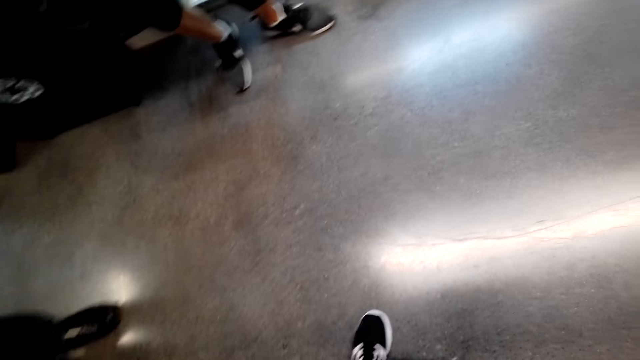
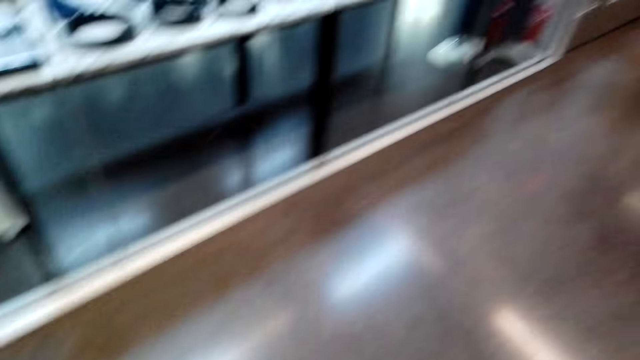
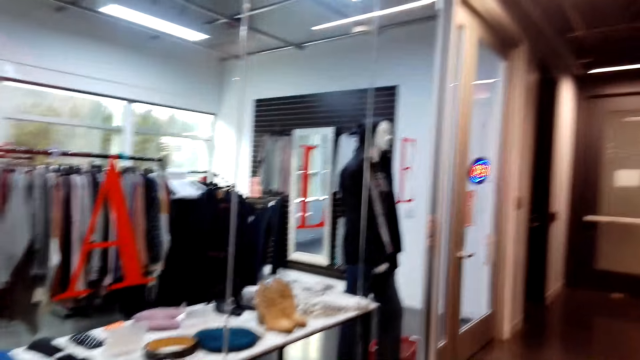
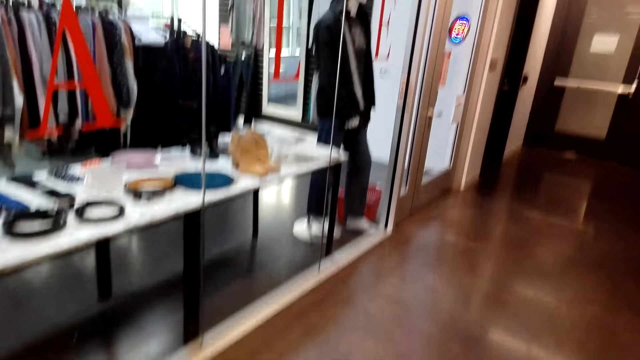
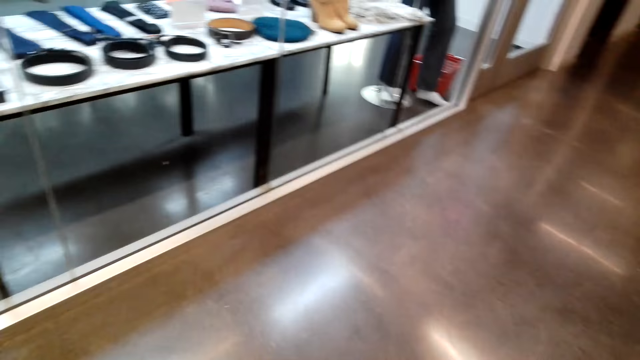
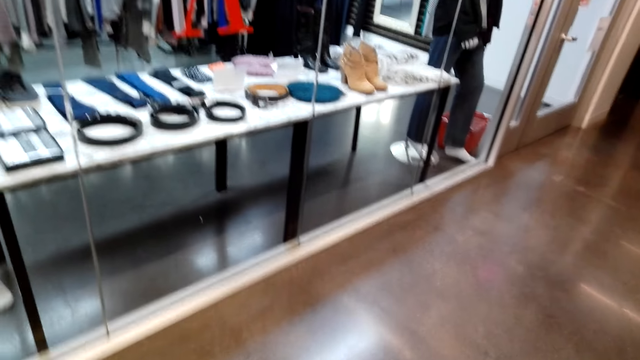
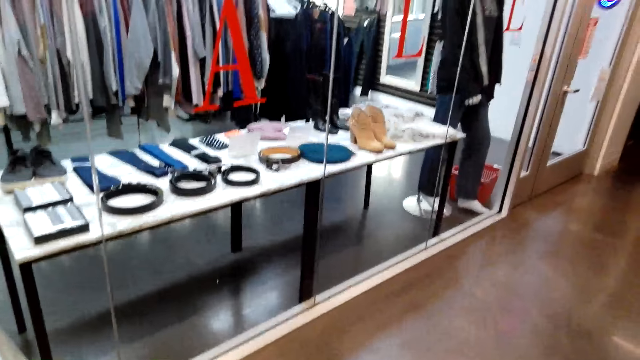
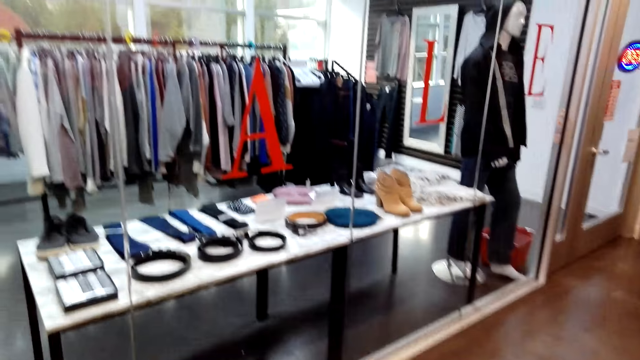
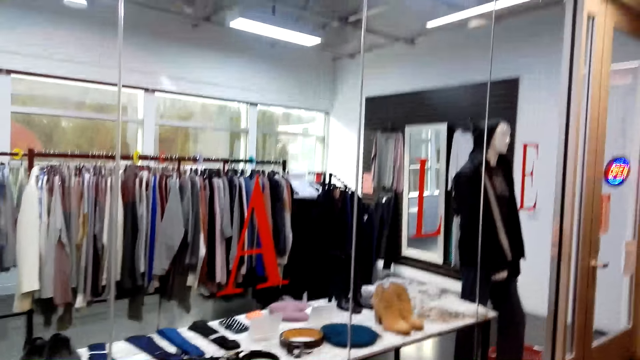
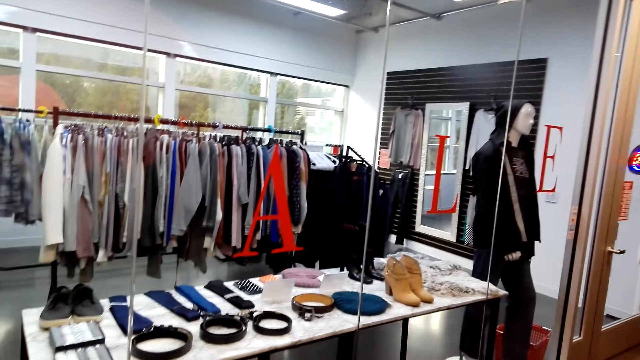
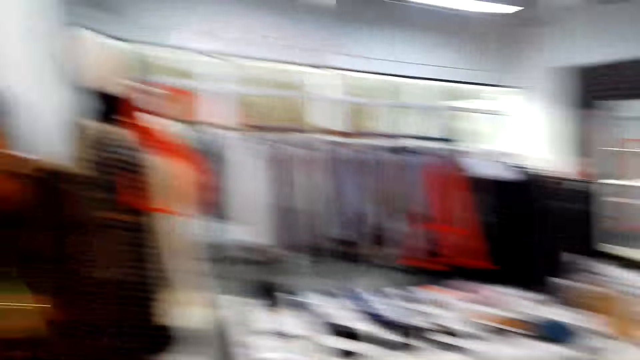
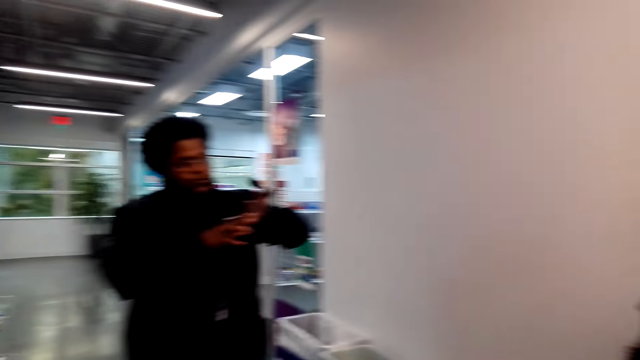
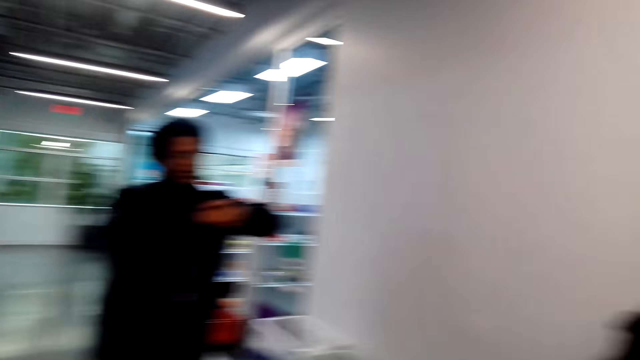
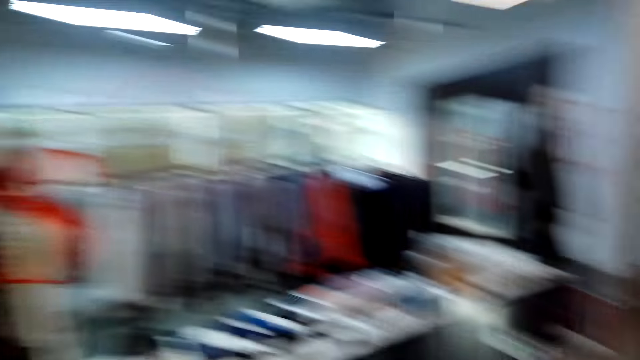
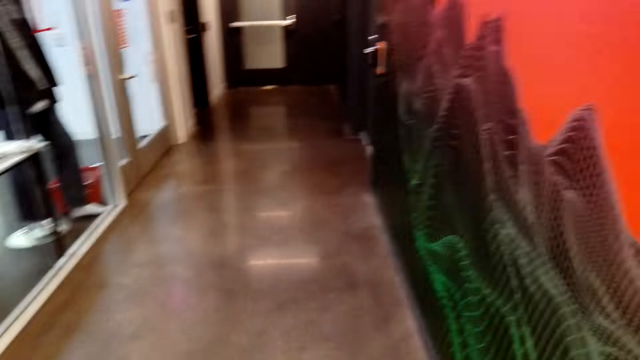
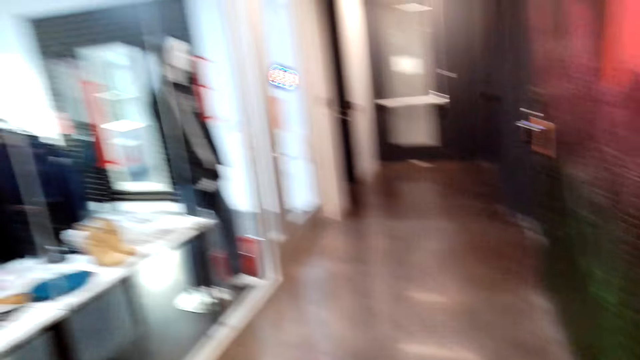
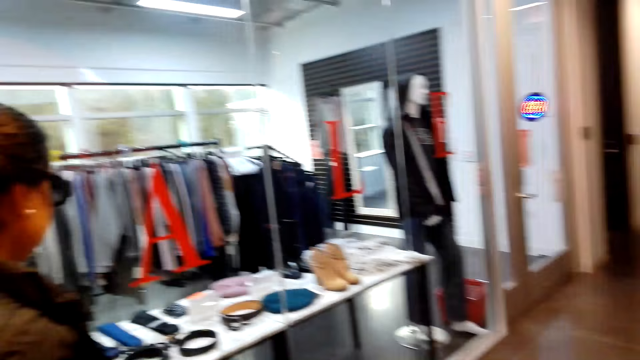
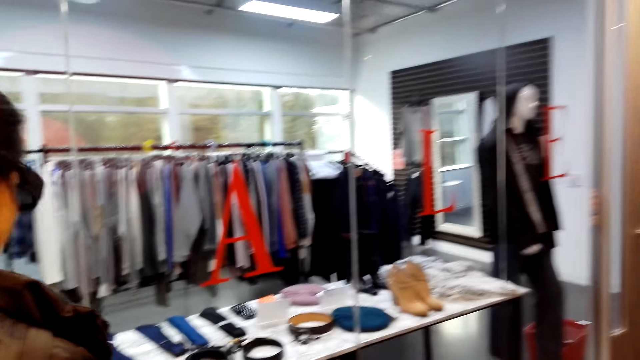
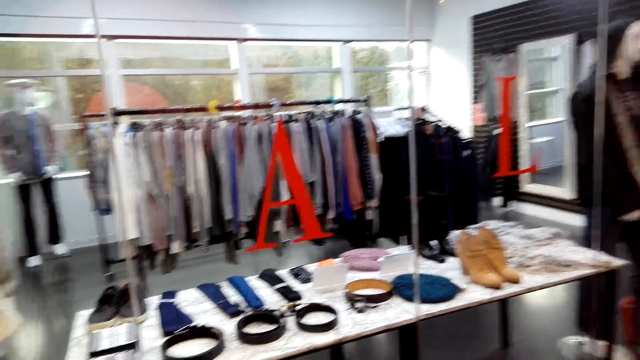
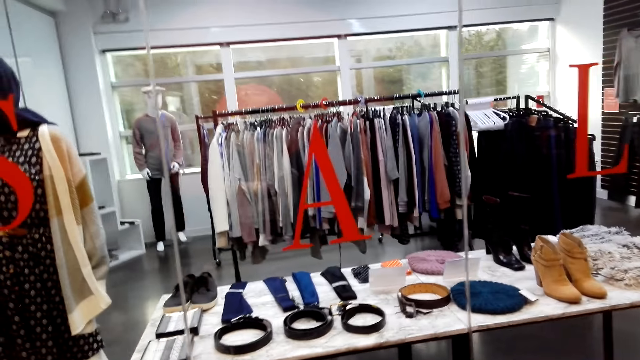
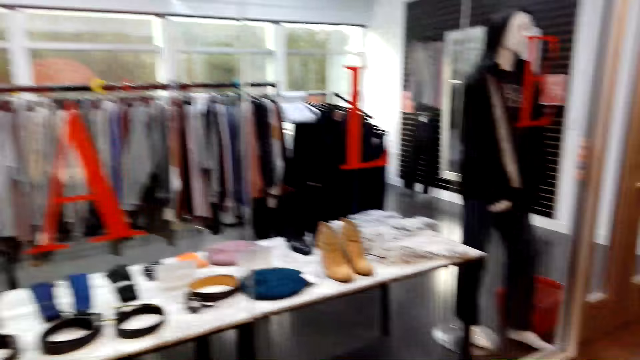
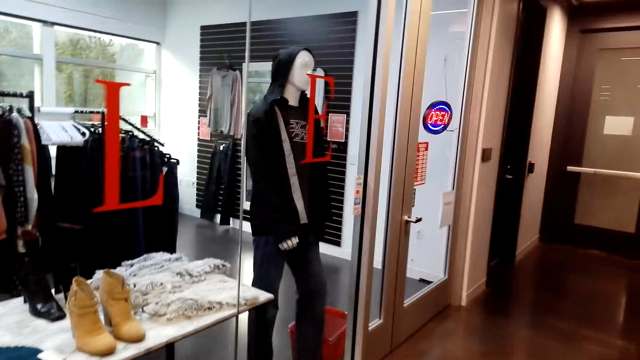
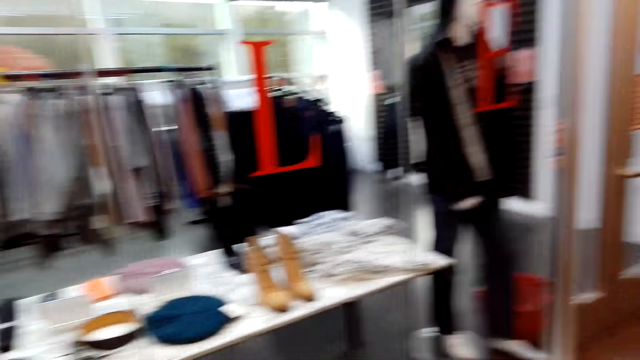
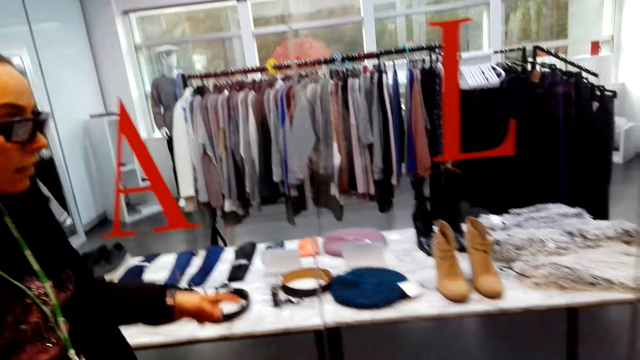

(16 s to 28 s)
The camera wearer looks around the clothing store. They talk to a man. They look around the clothing store.

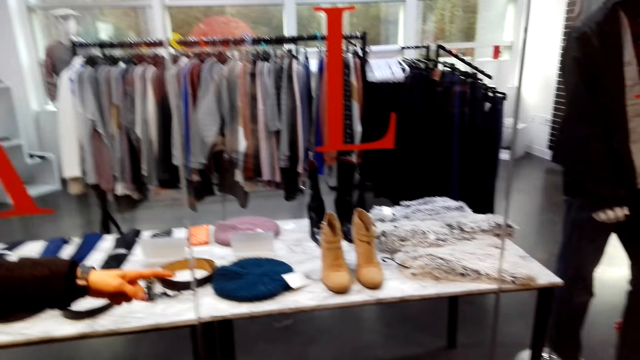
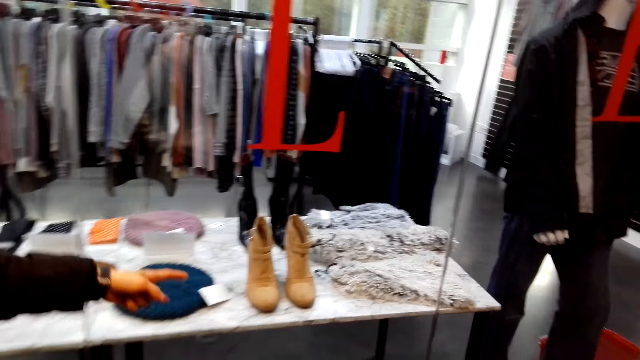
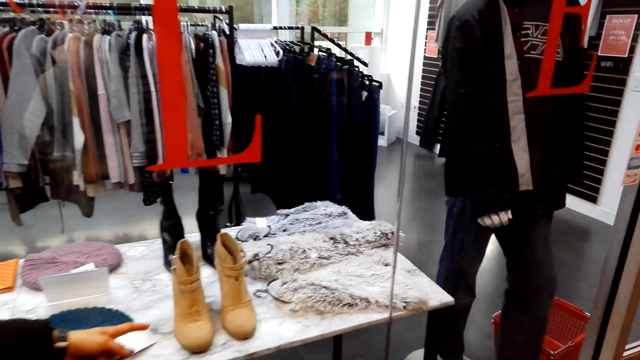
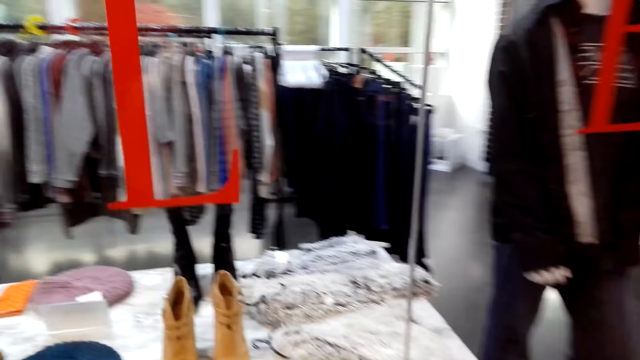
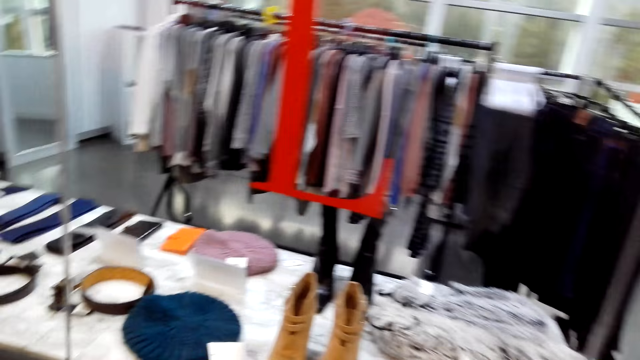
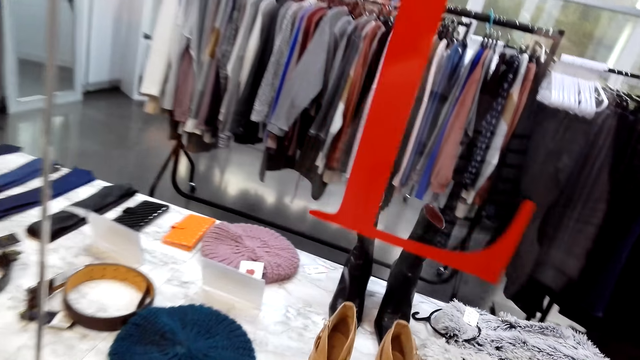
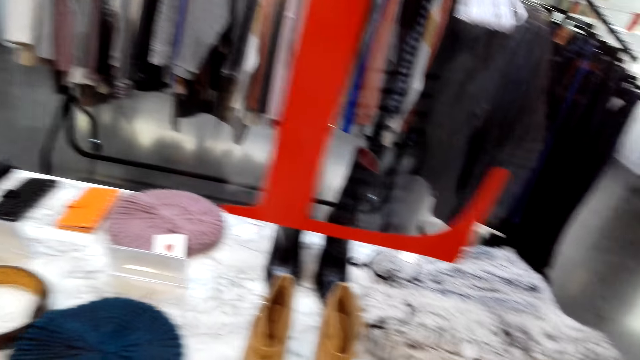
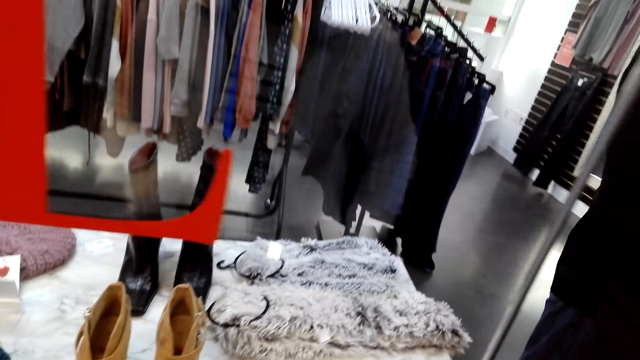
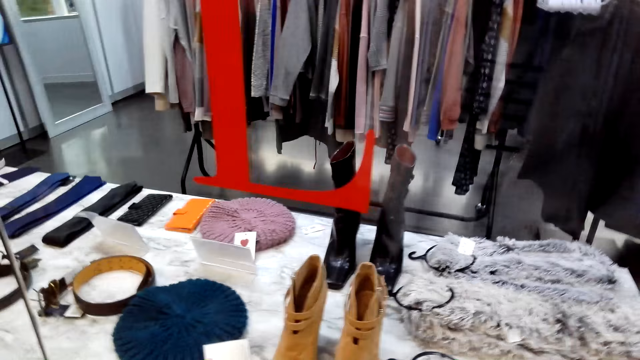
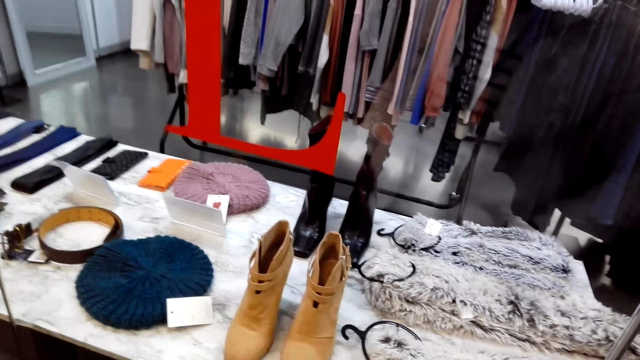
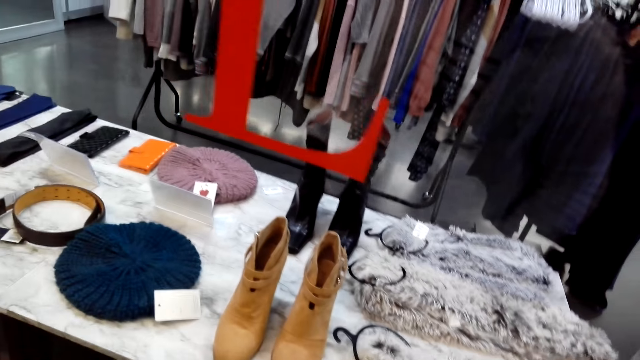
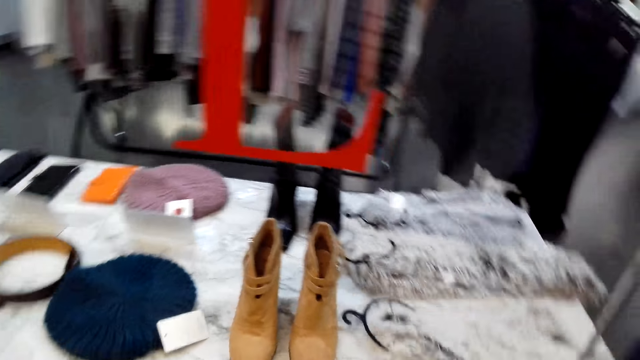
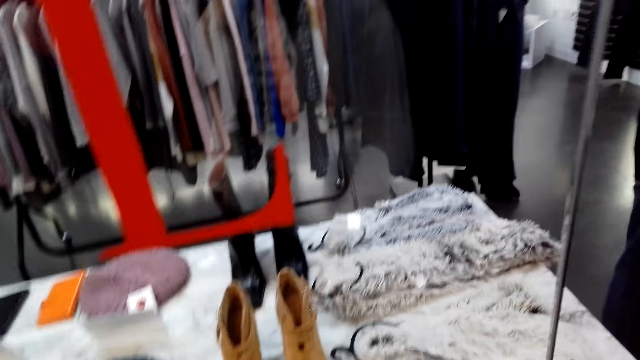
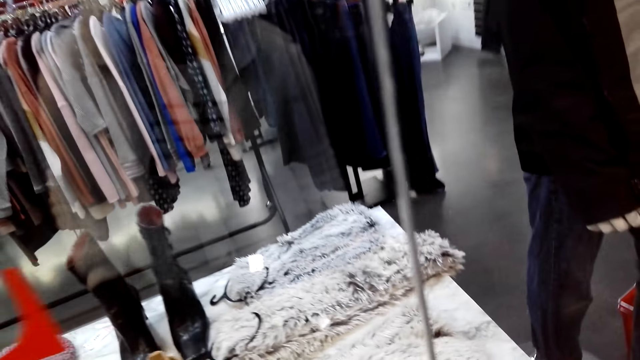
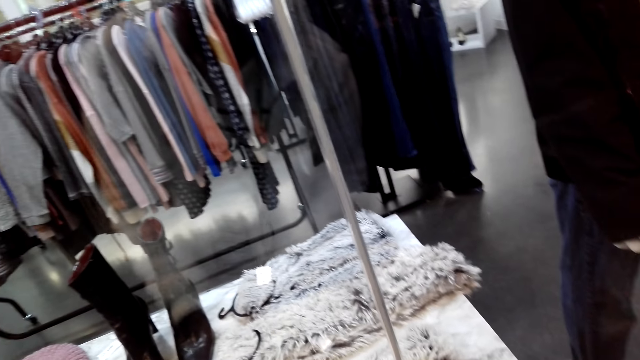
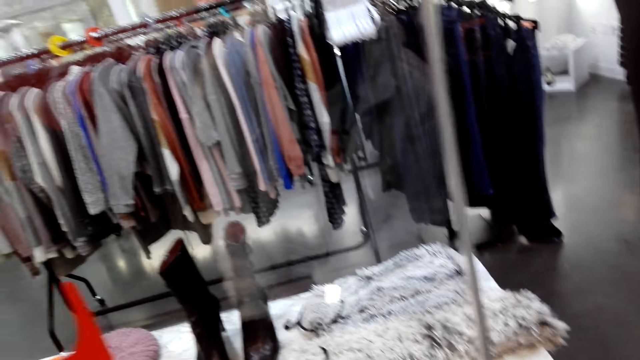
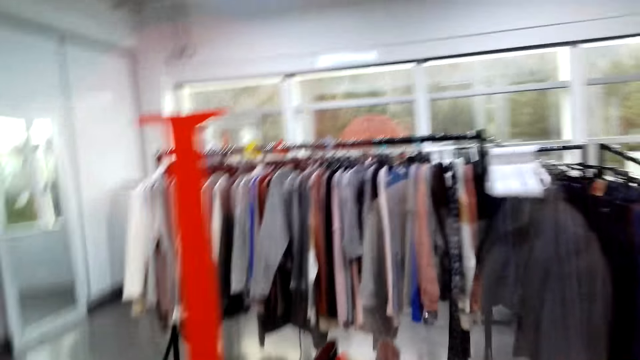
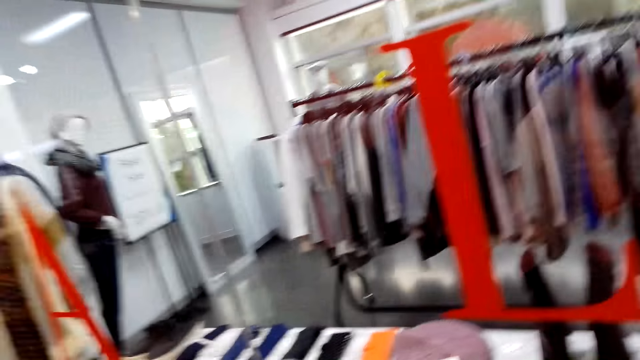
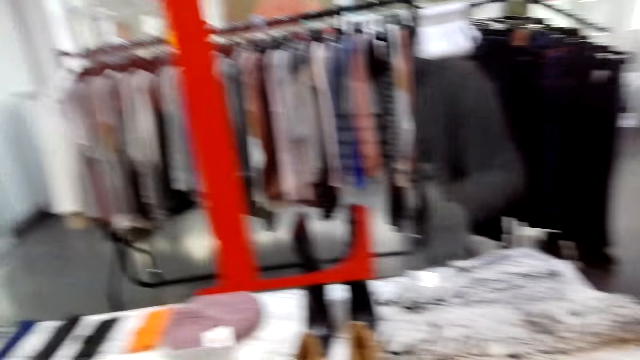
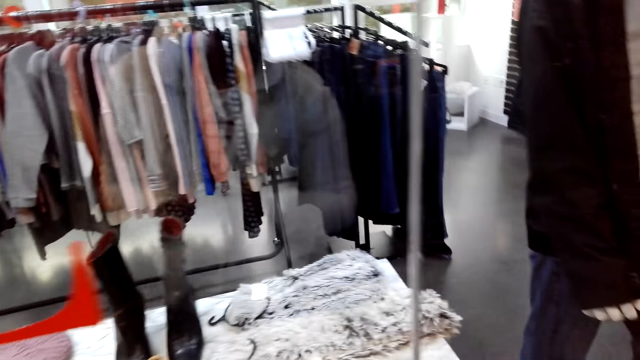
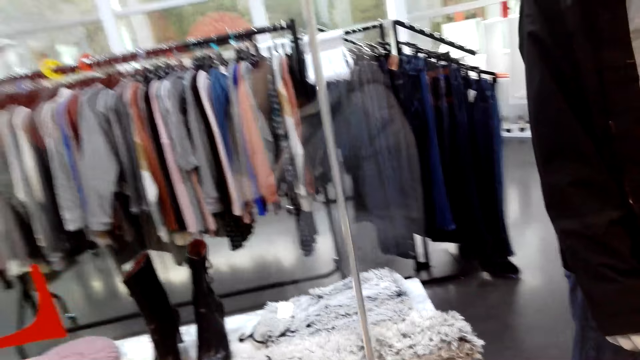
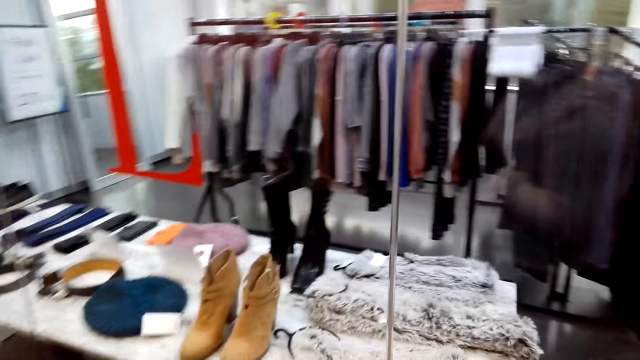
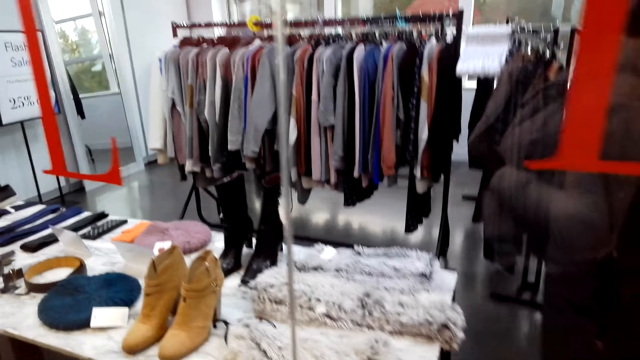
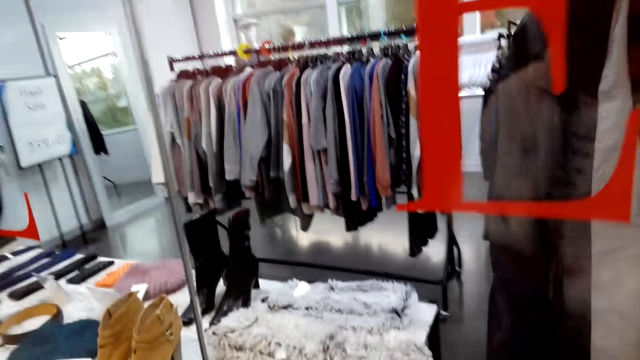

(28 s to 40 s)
The camera wearer talks to a woman. They move around. They stare at the boots over the glass. They look around.
